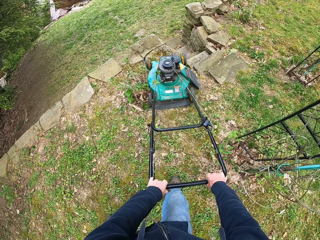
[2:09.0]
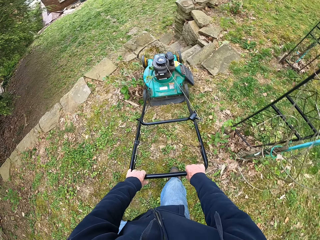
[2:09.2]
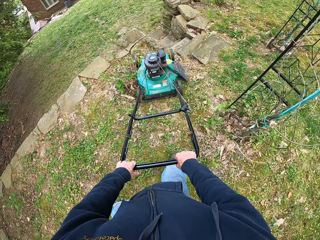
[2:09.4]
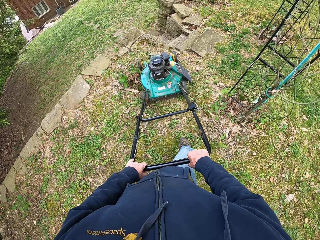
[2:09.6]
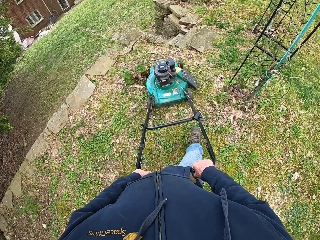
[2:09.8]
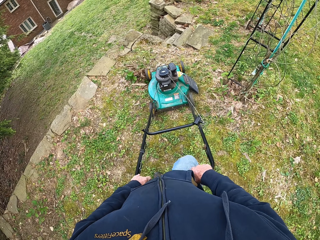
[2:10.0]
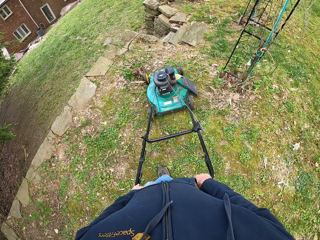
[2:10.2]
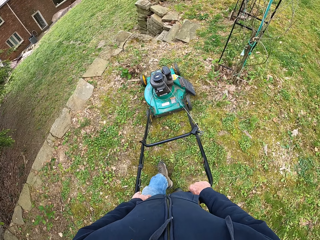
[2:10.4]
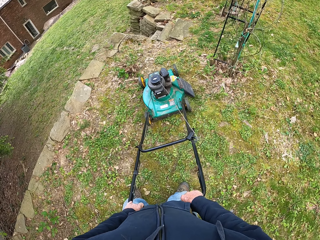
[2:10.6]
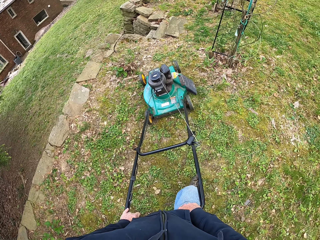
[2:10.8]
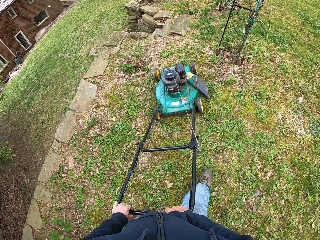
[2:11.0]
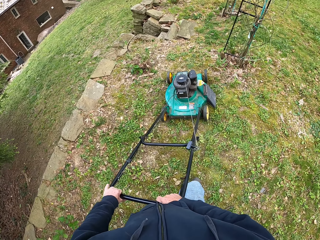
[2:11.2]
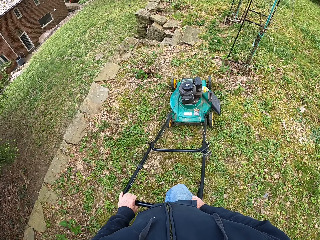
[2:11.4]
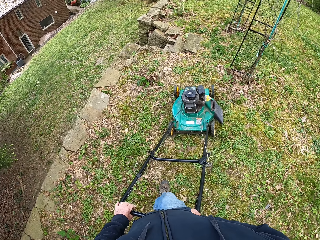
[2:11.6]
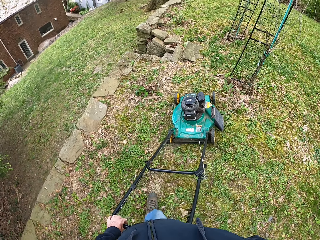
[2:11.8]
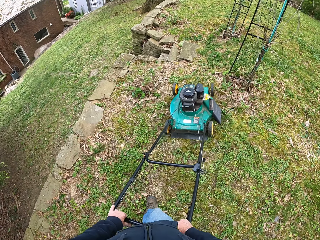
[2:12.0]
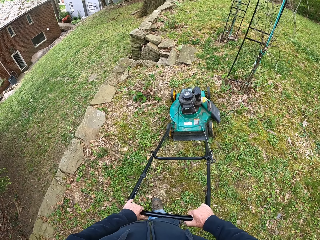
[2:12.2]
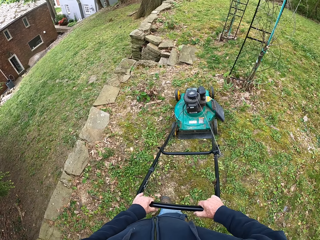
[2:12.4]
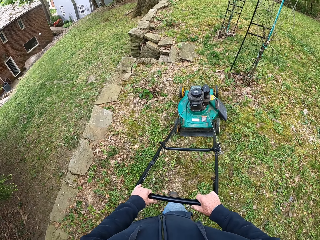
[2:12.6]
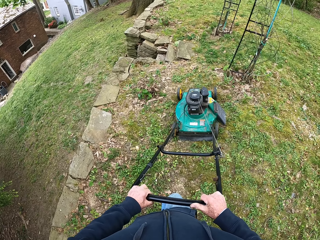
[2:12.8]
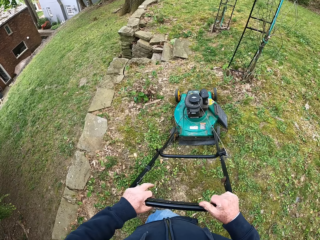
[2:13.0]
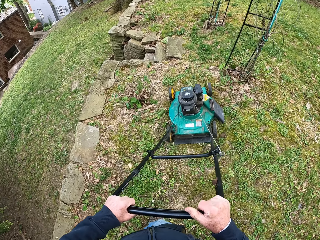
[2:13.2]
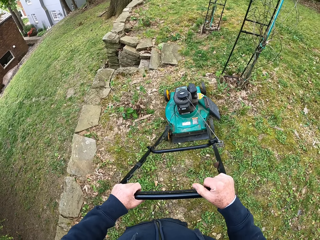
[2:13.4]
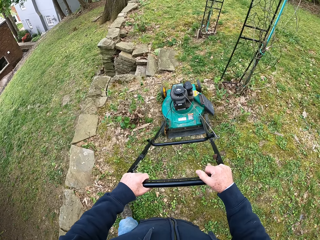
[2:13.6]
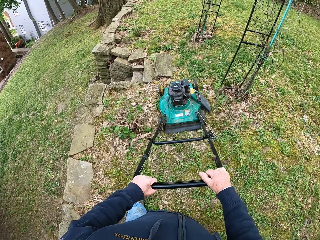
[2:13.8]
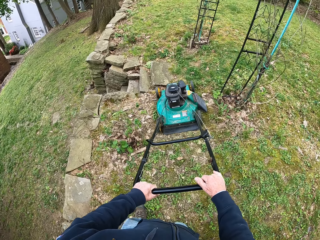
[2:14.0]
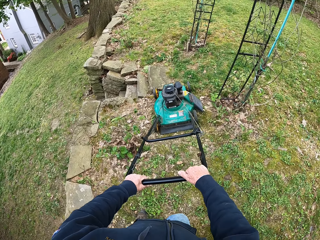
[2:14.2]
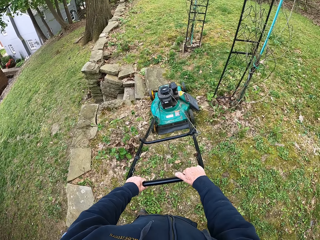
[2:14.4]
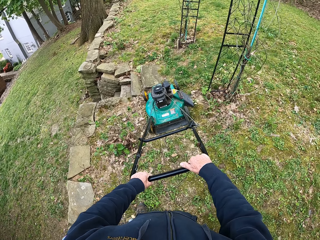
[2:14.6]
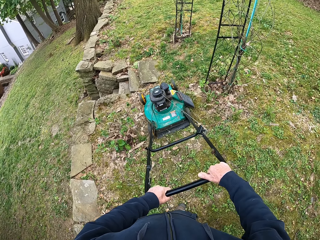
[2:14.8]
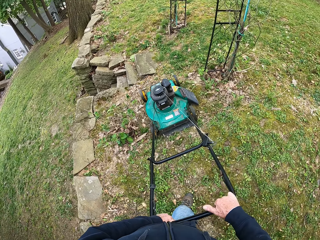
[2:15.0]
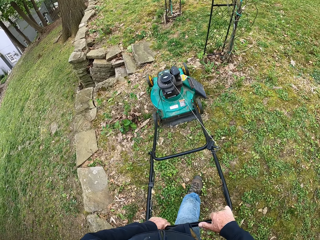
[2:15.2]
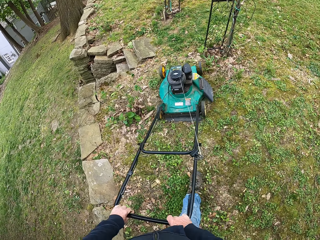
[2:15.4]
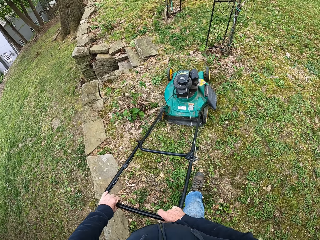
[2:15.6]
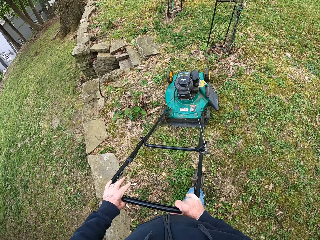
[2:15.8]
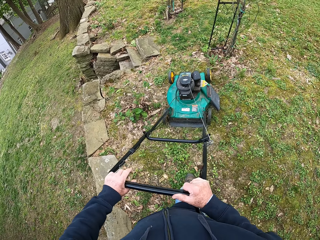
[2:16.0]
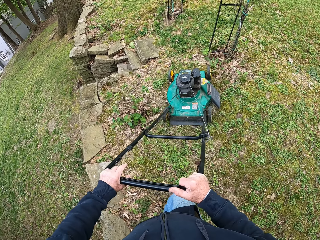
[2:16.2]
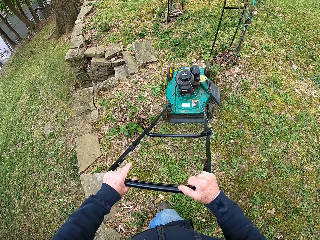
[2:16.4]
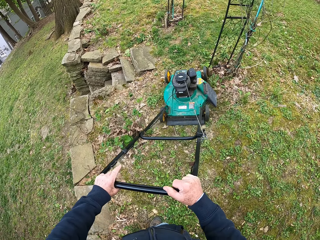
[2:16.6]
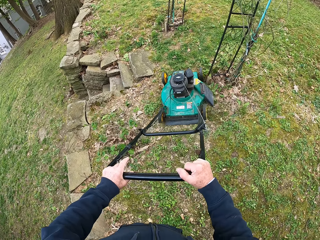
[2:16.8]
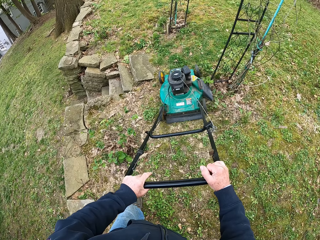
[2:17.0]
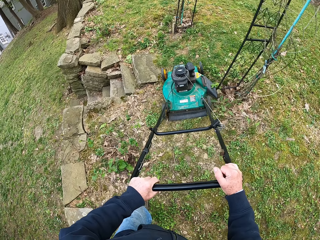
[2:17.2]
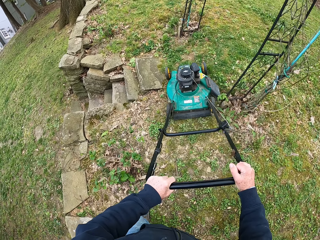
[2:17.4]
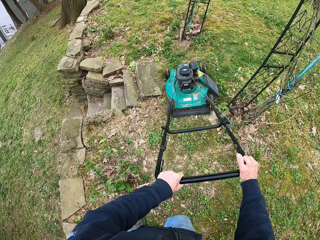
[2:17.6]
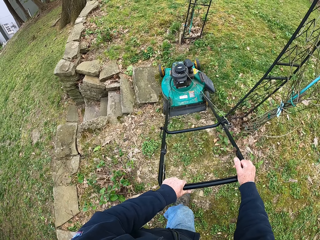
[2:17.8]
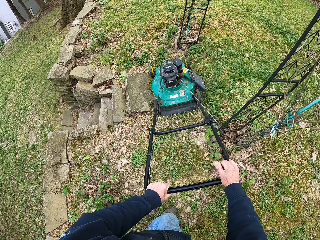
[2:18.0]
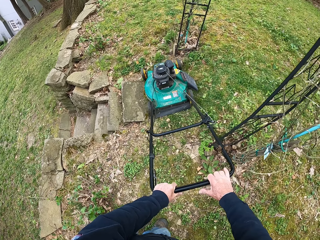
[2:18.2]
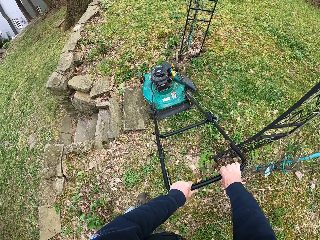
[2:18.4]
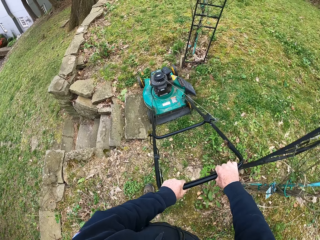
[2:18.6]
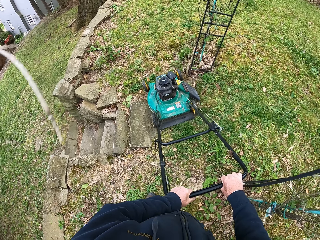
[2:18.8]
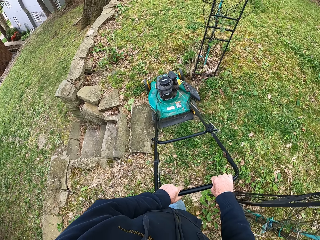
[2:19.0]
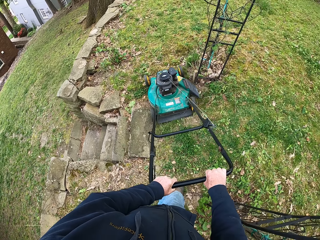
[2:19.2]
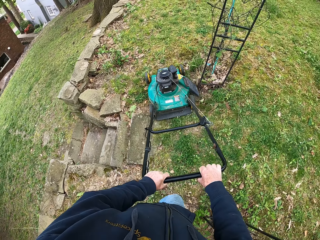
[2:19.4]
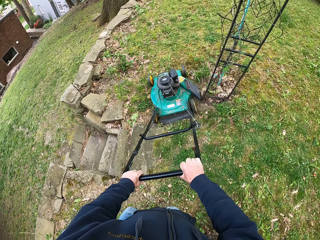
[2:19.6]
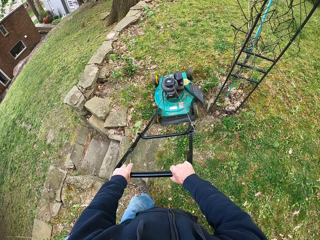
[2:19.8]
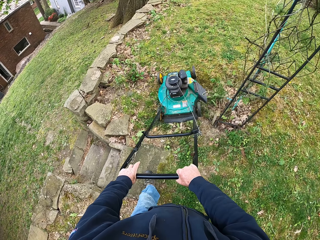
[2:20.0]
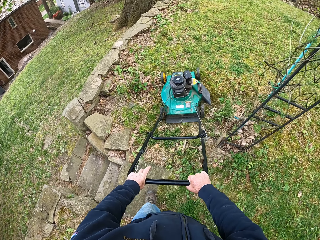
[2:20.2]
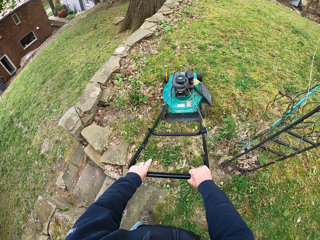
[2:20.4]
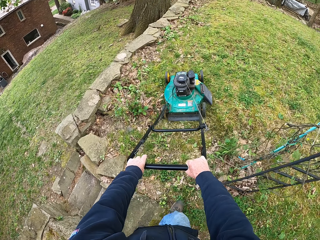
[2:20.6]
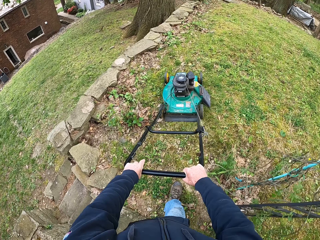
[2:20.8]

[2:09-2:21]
The camera wearer turns around. They cut grass with a lawn mower.

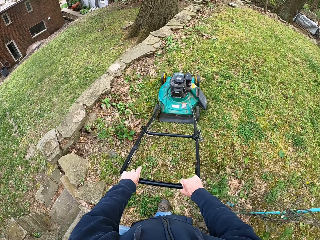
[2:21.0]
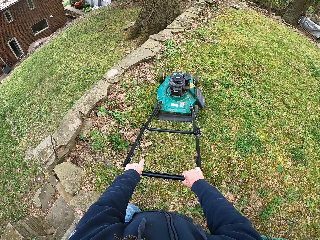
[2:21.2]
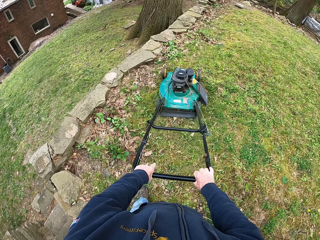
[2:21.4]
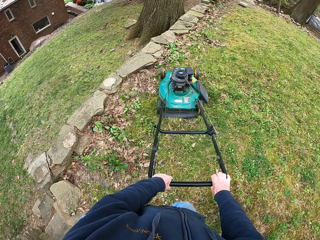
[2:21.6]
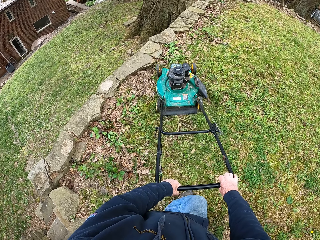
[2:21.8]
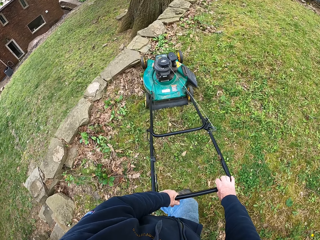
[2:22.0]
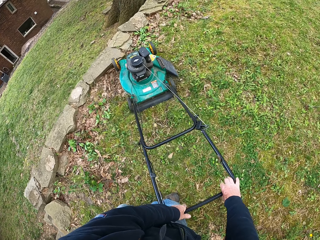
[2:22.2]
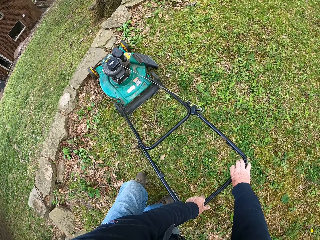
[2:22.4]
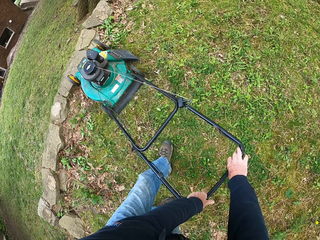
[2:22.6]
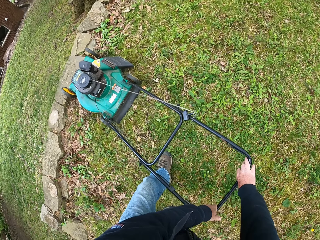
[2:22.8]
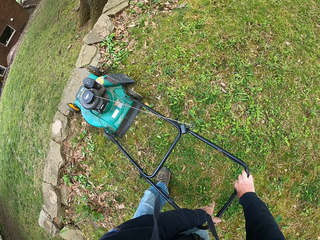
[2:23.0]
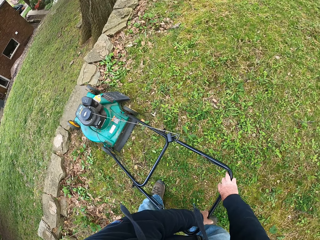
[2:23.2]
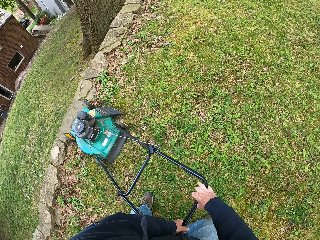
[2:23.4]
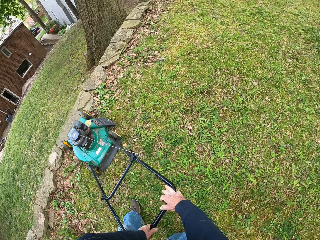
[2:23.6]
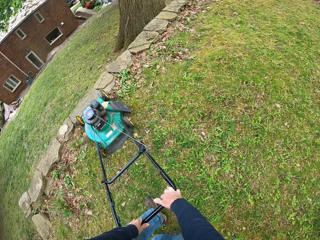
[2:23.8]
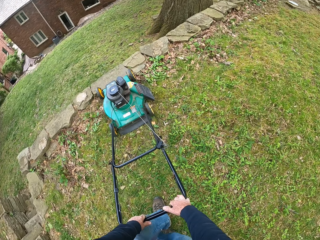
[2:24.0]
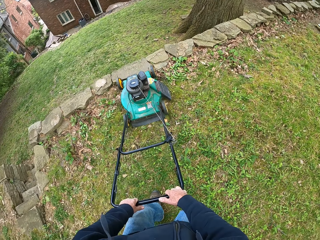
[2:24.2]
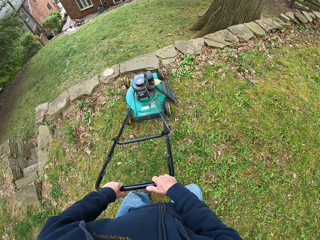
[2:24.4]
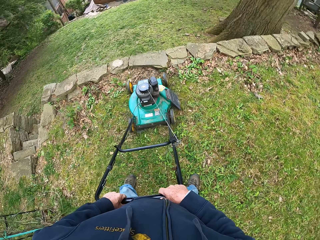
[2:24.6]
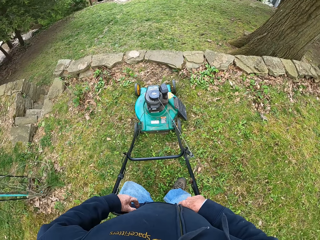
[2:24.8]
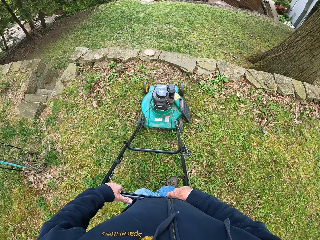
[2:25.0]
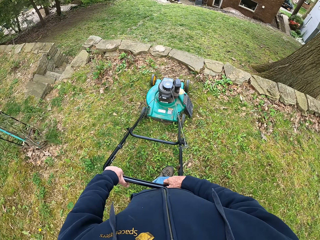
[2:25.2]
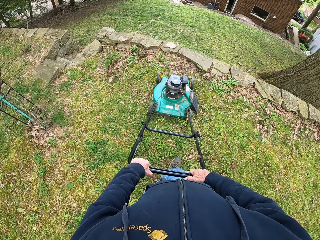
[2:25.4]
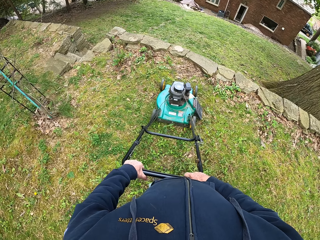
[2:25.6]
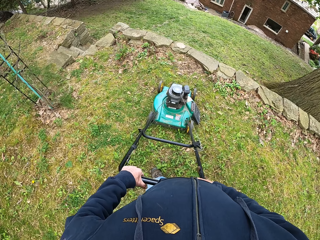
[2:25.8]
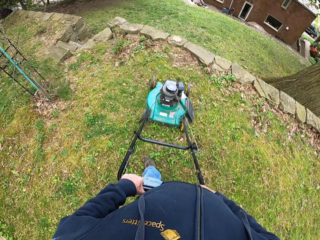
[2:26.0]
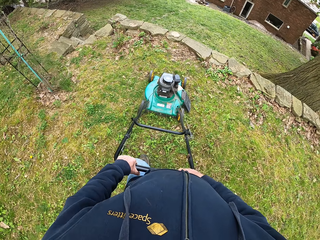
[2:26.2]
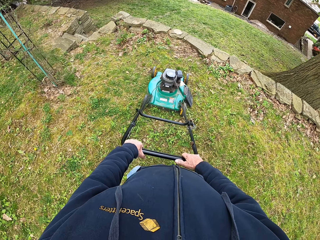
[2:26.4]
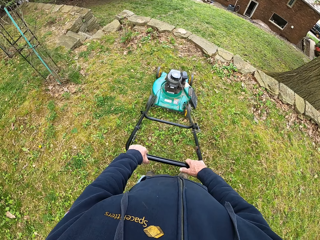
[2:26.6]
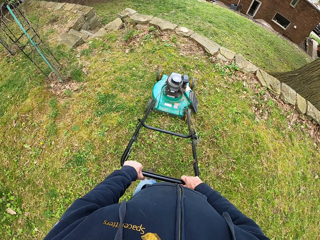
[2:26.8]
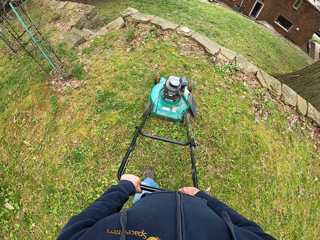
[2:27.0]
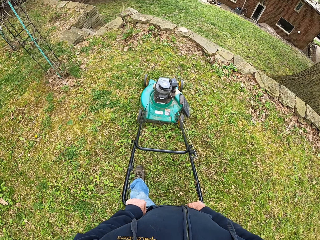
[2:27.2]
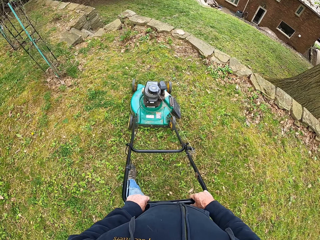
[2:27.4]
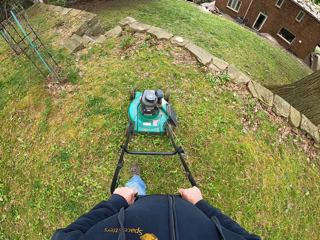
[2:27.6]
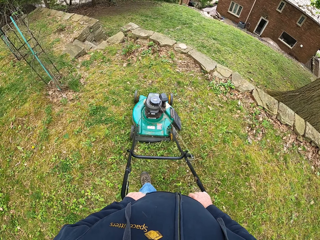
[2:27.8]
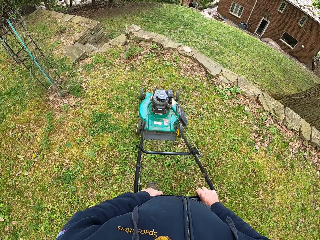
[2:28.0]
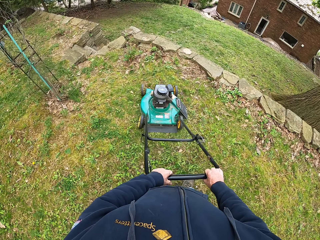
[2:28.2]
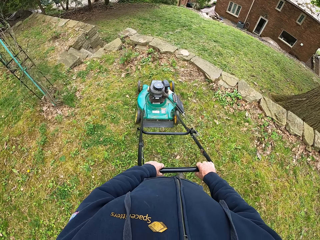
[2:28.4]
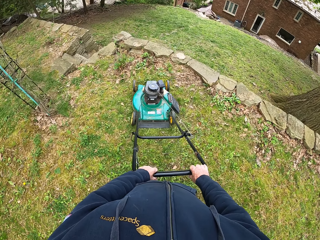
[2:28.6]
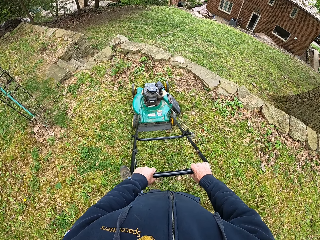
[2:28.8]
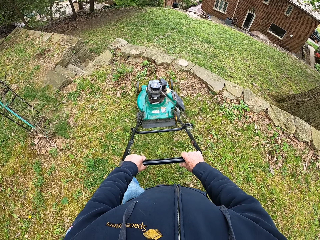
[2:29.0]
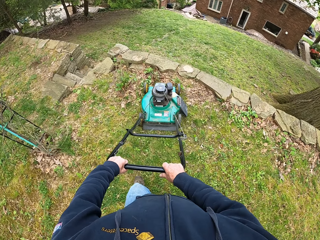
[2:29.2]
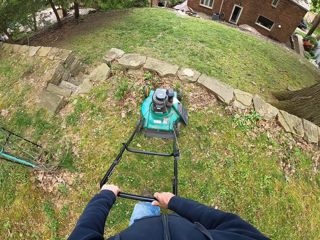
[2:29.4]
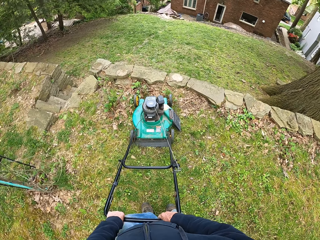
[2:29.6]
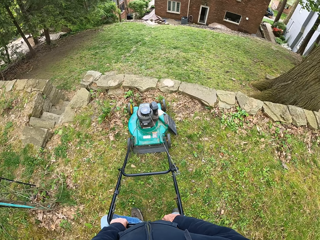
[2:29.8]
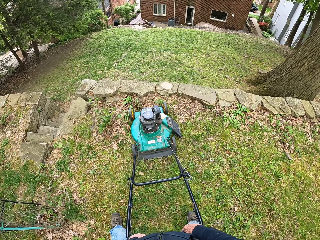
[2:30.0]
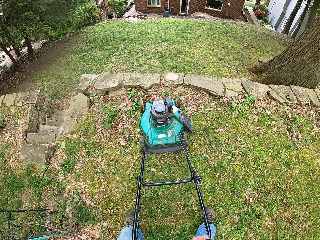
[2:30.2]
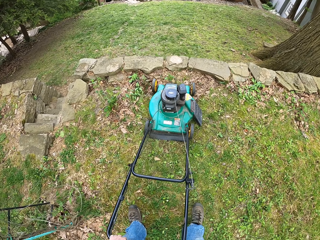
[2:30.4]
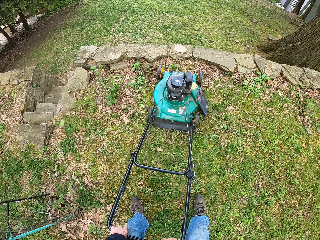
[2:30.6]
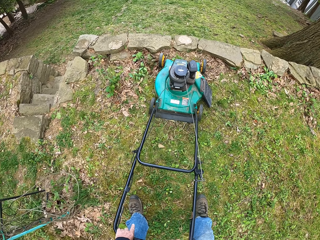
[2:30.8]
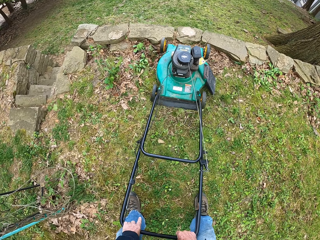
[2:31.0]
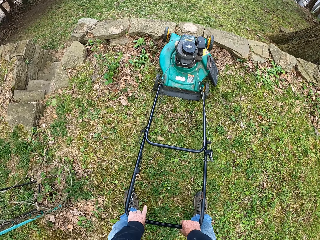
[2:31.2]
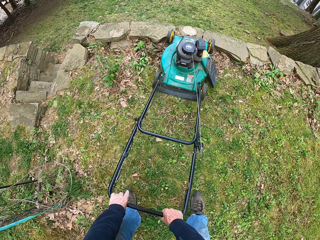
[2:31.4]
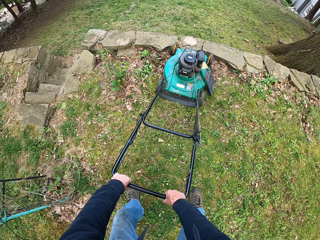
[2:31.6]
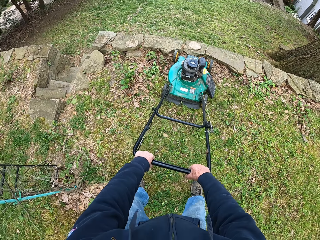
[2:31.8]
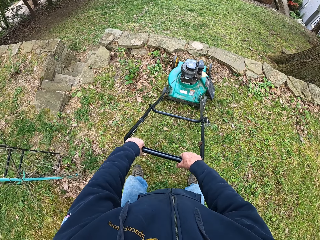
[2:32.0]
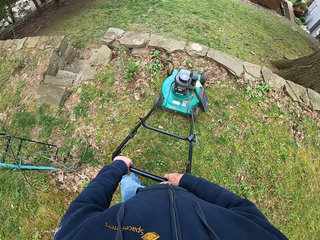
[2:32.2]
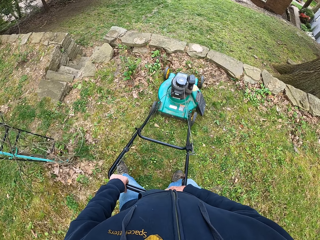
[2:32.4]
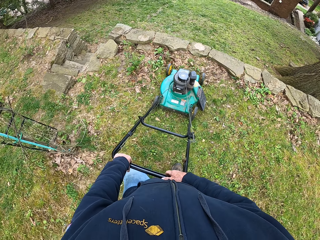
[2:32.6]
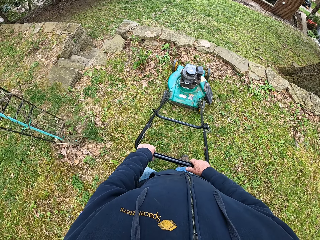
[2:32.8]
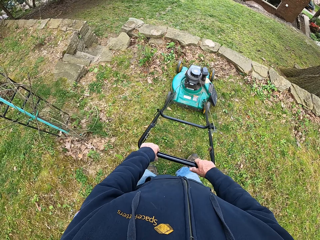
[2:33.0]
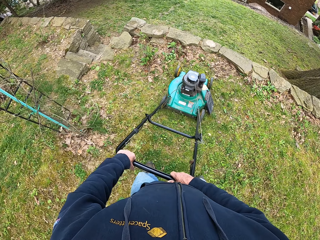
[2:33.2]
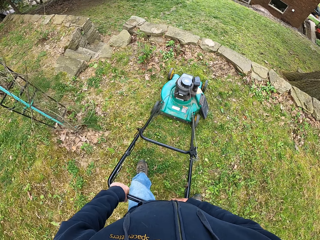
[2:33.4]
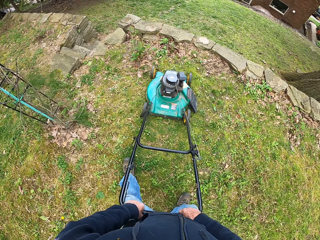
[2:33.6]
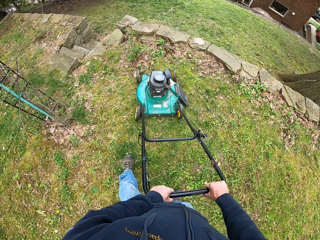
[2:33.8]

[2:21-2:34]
The camera wearer turns around. They cut grass with a lawn mower.
